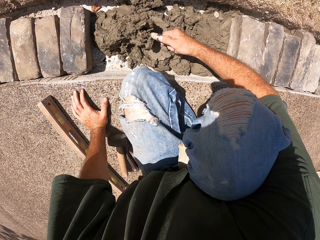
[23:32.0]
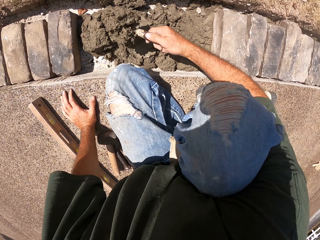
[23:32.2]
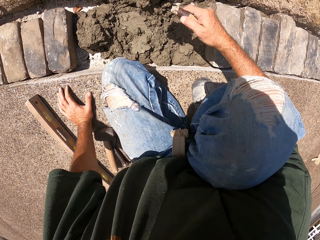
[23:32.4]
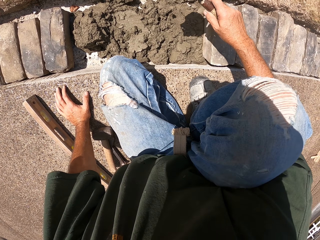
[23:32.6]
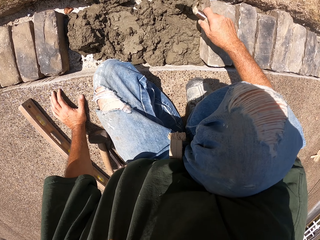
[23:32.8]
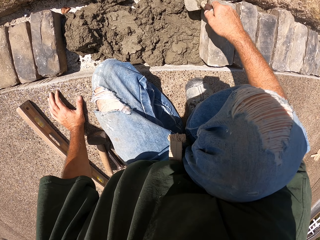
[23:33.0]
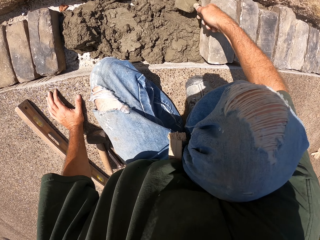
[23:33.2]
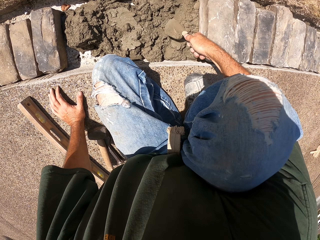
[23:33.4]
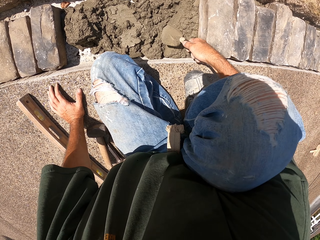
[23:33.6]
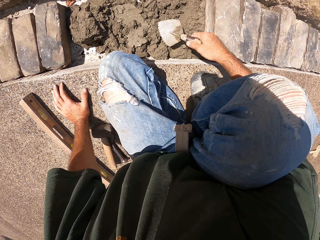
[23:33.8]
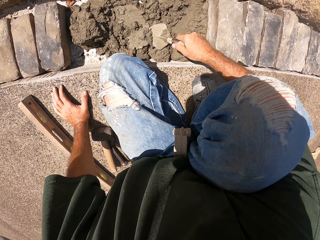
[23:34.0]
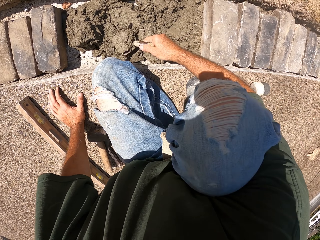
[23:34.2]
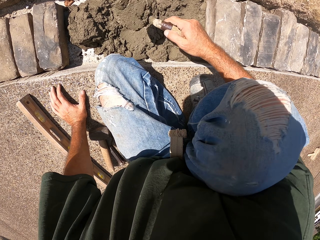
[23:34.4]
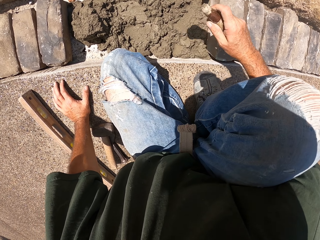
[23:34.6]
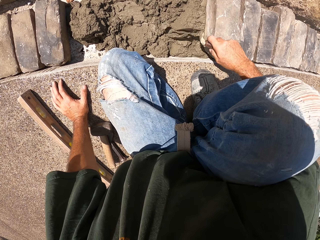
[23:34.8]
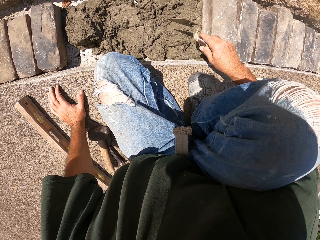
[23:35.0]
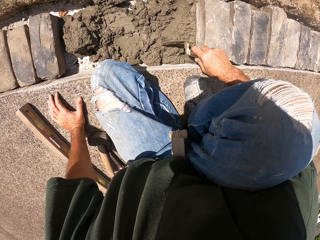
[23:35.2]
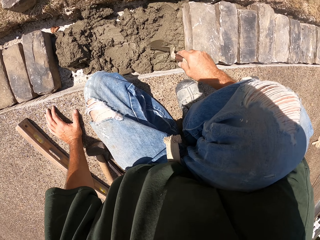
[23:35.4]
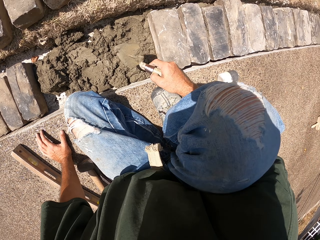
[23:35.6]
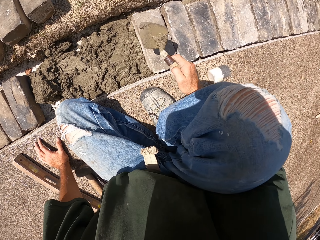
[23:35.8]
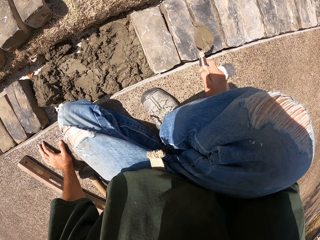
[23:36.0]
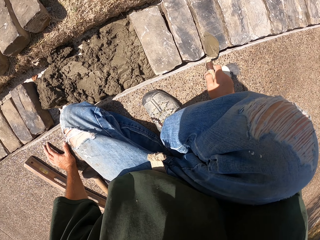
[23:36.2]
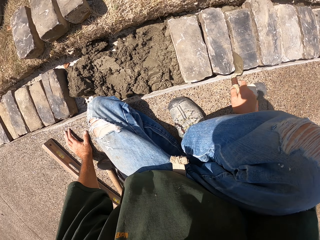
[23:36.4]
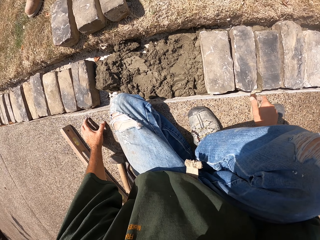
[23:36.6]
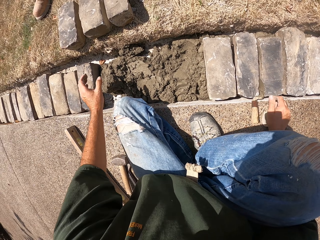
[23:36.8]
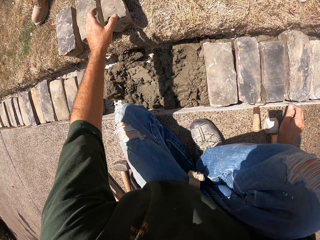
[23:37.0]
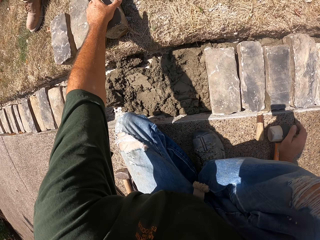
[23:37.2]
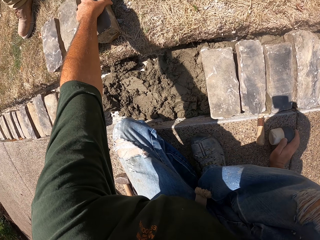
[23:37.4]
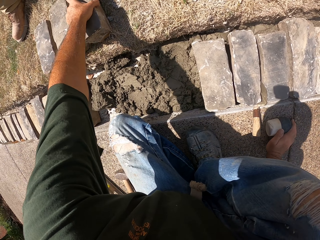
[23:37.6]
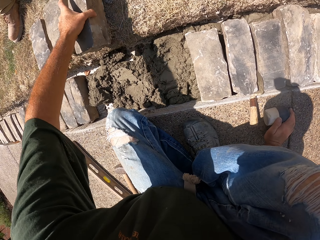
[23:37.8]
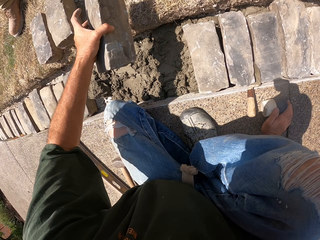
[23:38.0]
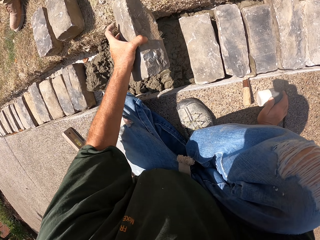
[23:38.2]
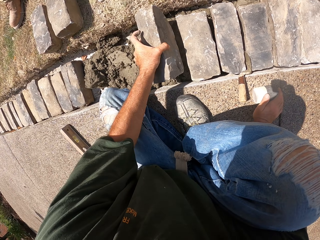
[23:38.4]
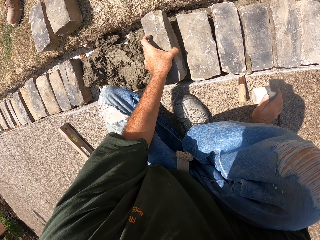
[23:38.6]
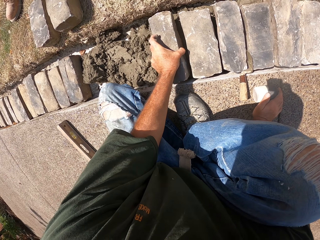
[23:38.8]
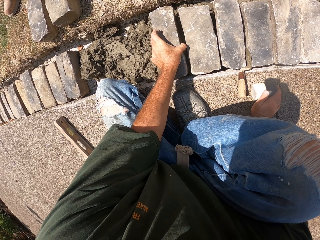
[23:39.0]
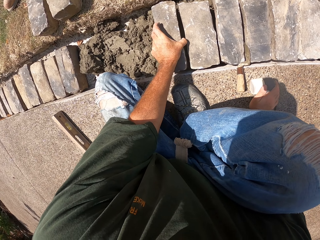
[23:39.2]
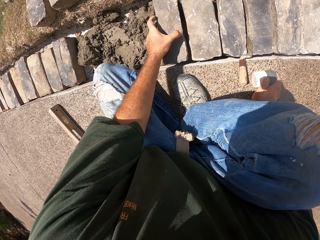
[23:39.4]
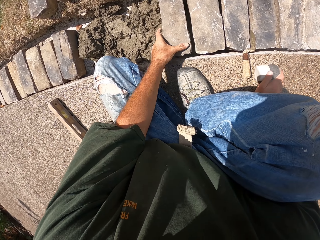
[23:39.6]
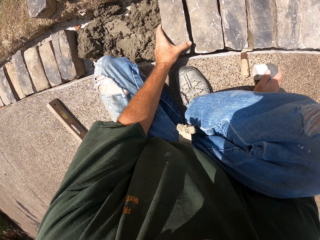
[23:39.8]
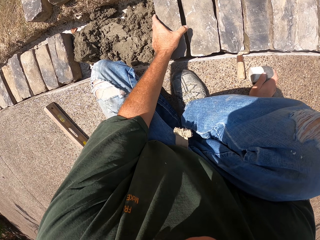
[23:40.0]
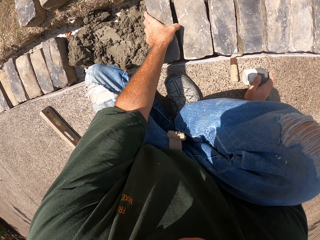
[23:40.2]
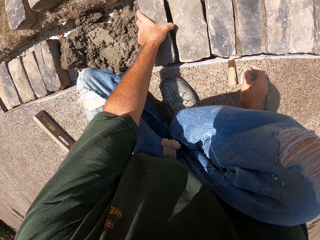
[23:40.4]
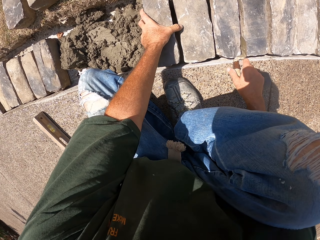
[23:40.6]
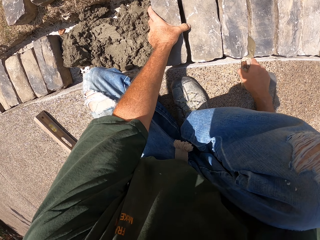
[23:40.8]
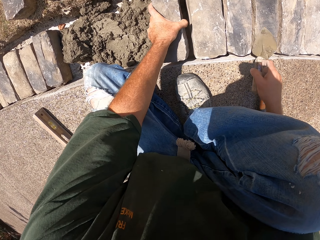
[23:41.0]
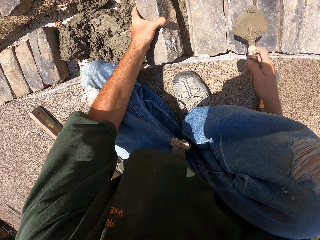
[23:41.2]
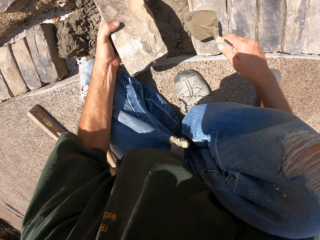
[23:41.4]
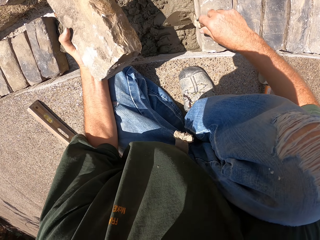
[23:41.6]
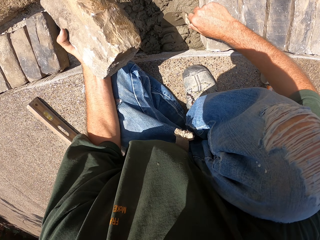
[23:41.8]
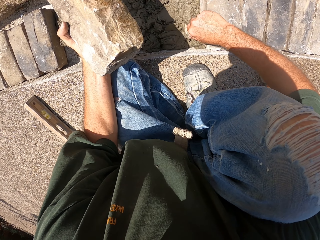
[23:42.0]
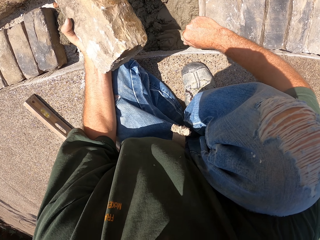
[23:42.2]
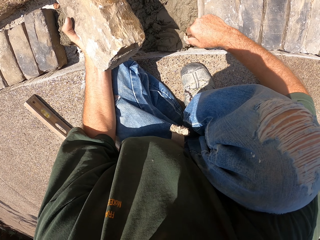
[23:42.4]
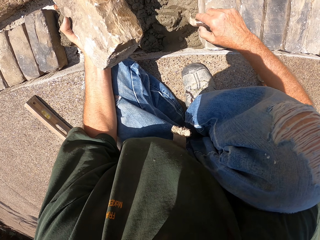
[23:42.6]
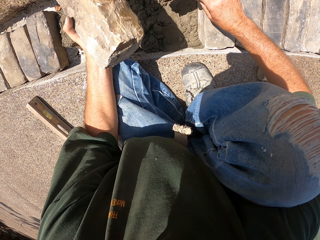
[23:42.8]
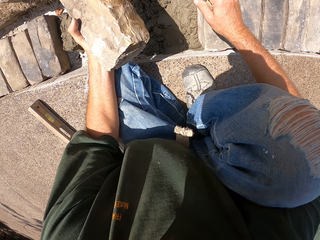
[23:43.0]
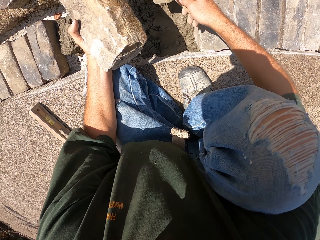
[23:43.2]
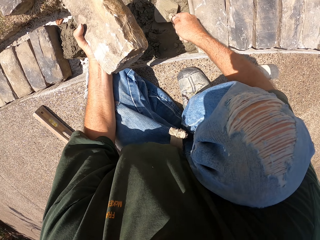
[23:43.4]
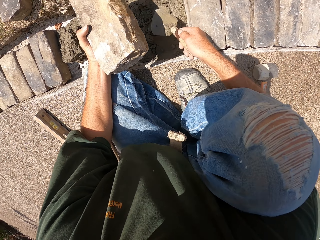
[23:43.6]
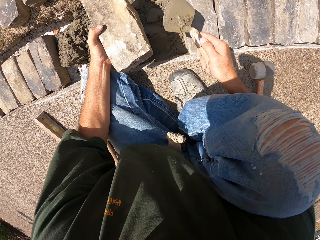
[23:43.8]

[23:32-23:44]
The camera wearer levels the concrete. They put the trowel aside. They pick up a brick. They put a stone block in the furrow. They fix the brick. They pick up the masonry trowel. They spread mortar in the furrow. They level the concrete.

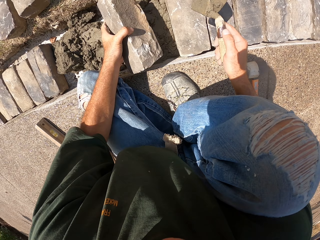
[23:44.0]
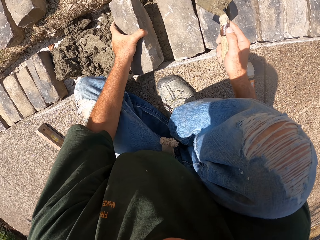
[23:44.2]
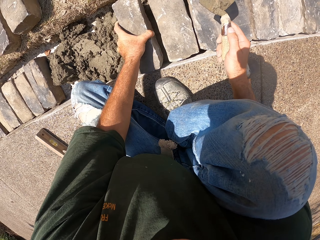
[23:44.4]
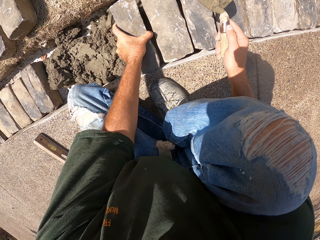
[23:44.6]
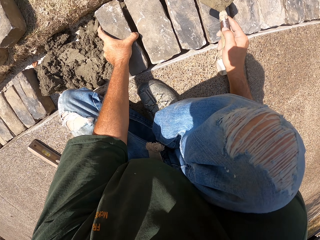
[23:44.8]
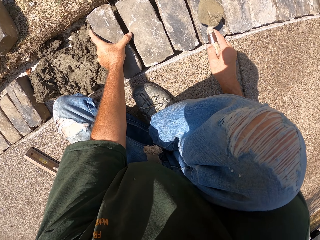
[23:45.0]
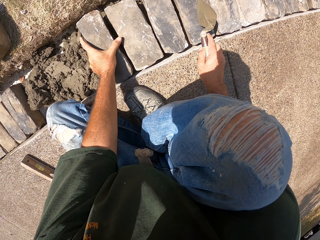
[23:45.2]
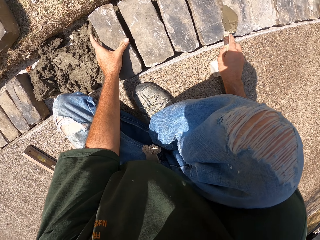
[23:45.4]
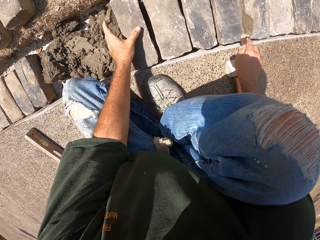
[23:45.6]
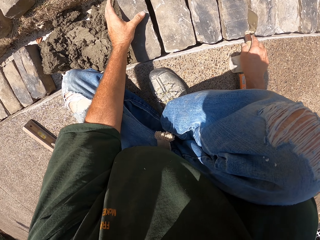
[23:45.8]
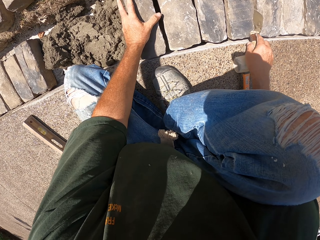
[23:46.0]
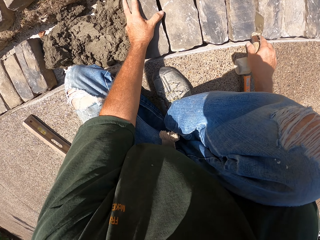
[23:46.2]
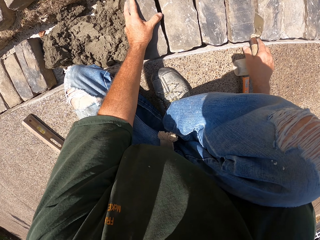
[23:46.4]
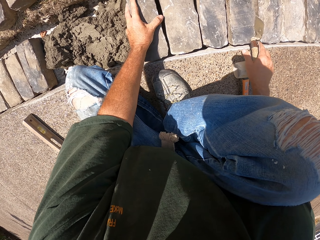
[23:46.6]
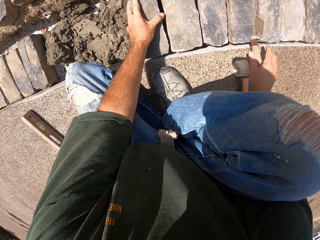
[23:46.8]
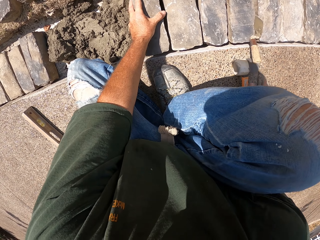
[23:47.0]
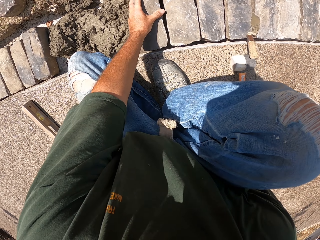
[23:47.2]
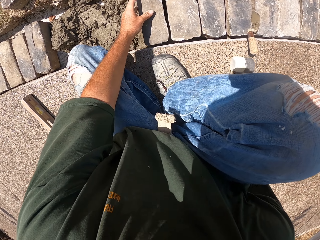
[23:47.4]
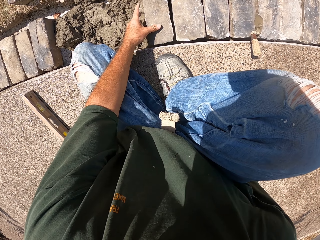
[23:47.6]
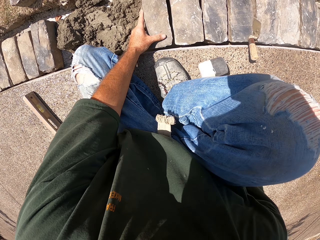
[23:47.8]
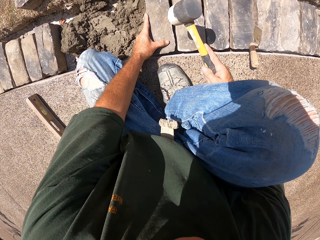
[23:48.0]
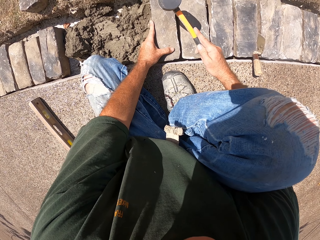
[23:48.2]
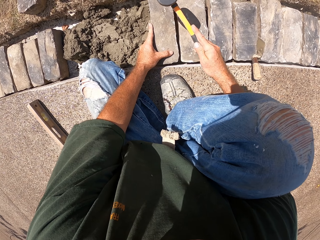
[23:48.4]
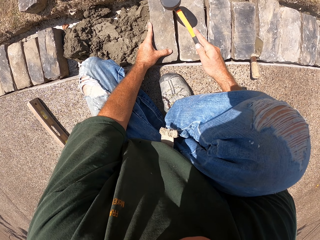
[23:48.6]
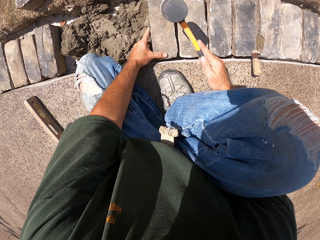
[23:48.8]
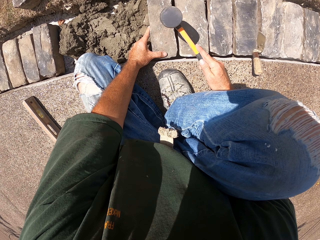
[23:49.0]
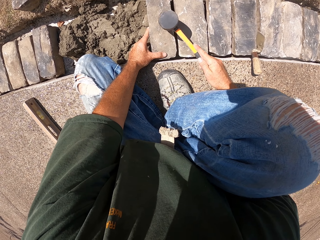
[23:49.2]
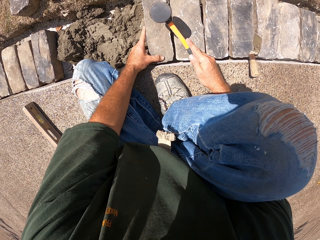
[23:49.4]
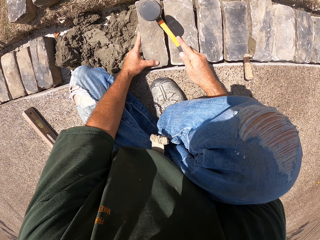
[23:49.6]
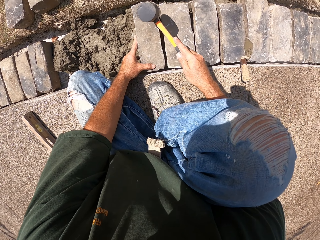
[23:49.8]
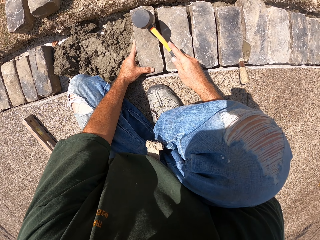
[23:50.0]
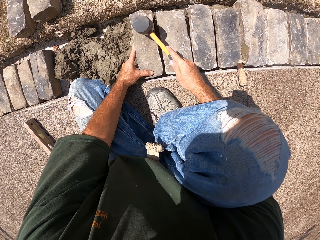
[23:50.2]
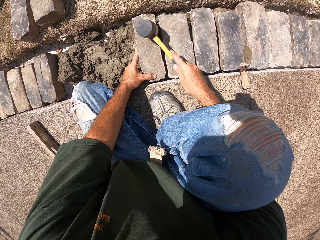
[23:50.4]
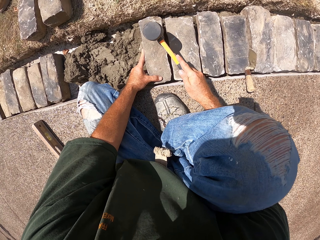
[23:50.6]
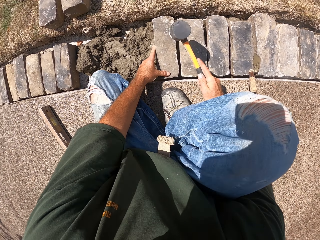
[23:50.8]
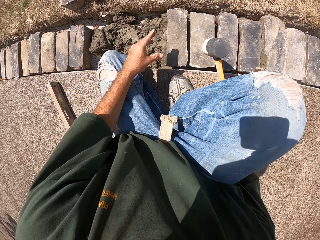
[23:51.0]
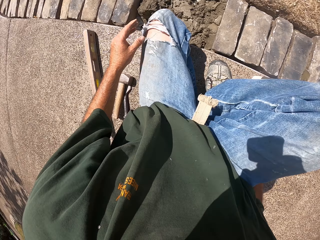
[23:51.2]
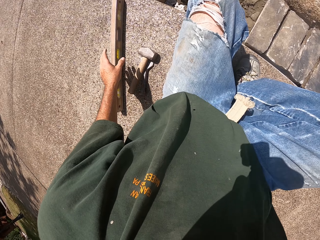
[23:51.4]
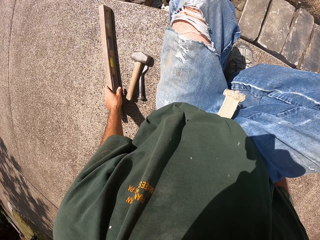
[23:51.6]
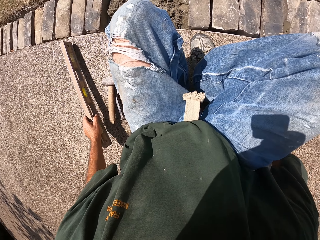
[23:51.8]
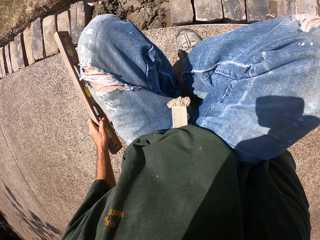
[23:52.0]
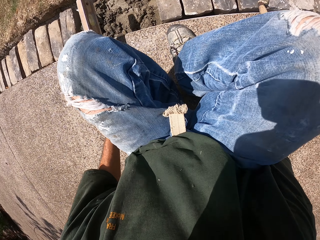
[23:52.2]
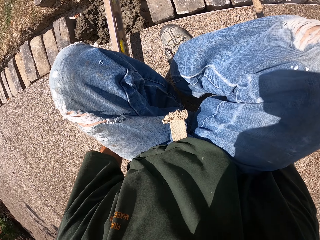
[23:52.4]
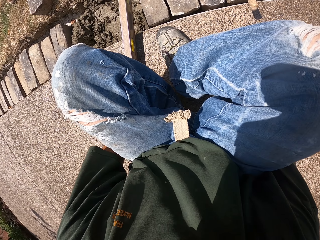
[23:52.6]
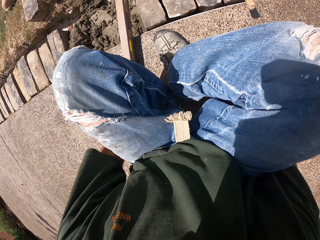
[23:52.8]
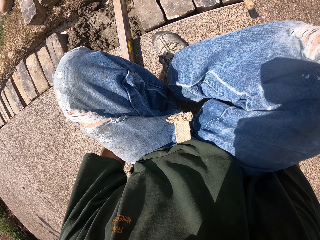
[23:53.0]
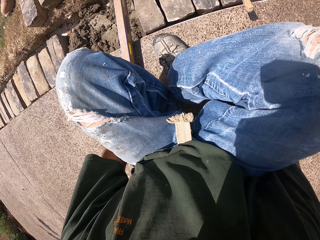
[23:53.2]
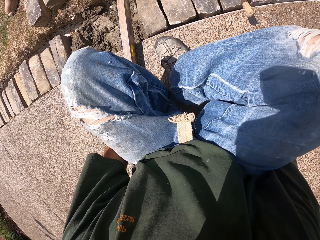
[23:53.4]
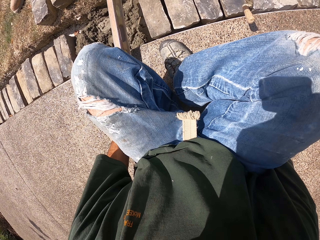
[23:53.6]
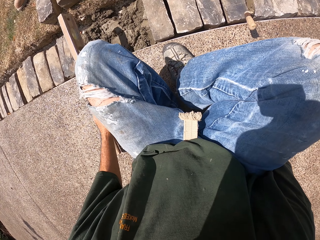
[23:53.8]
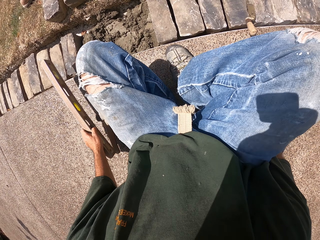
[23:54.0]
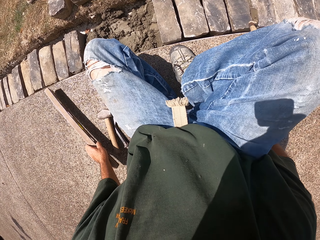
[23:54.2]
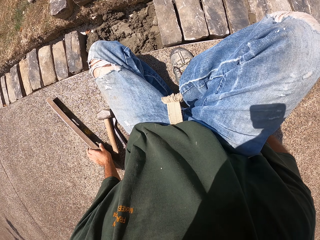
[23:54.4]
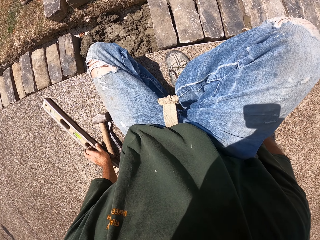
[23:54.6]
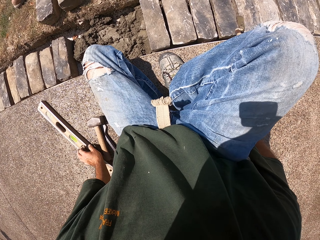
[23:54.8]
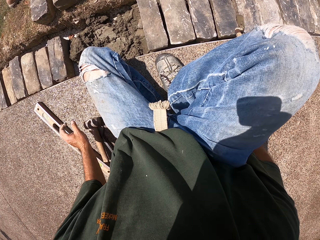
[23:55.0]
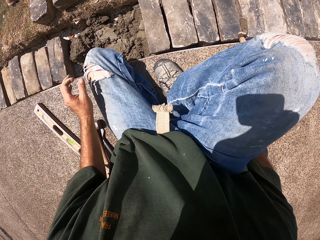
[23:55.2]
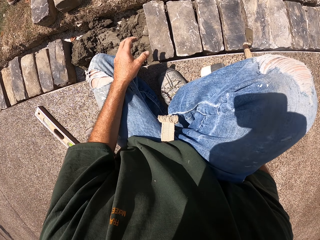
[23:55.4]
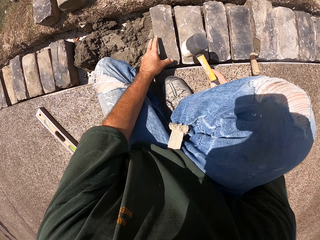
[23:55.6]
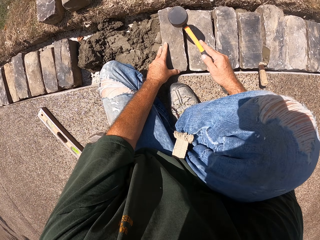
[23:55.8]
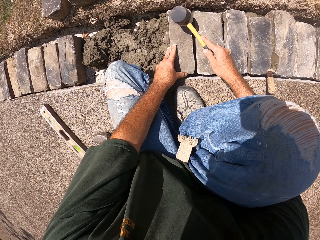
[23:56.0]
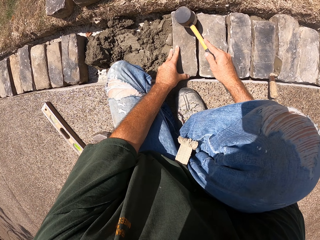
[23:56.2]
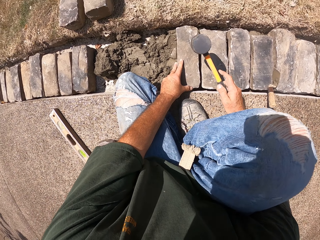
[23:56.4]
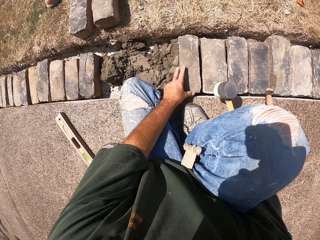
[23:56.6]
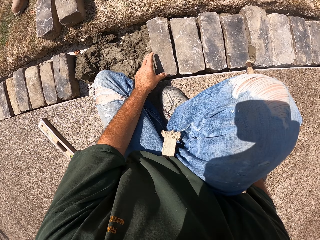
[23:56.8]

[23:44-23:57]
The camera wearer aligns a stone block in the furrow. They drop the masonry trowel. They hit the brick with a hammer. They hold the hammer. They take the level balance. They put the level balance aside. They hit the brick with the hammer.
